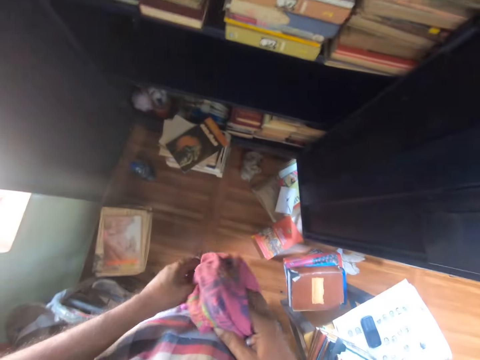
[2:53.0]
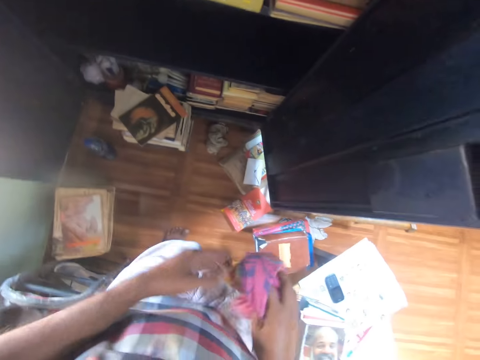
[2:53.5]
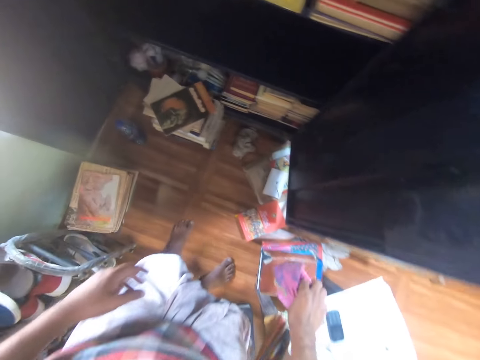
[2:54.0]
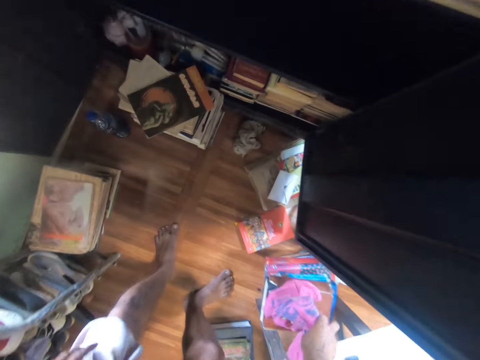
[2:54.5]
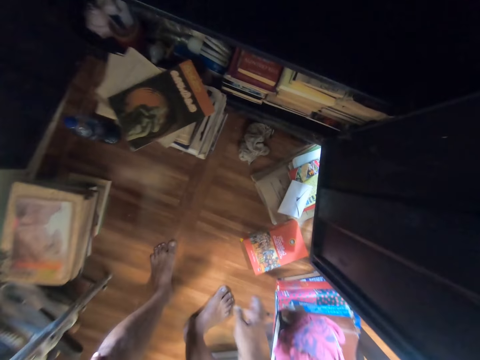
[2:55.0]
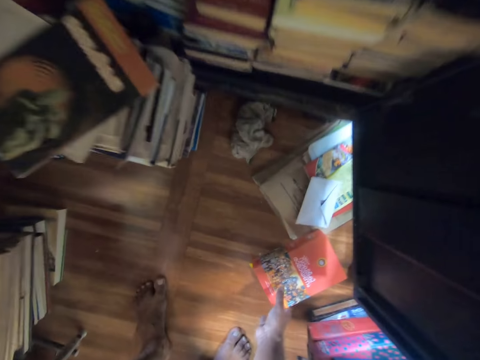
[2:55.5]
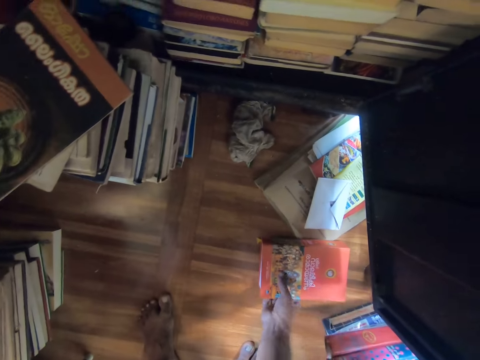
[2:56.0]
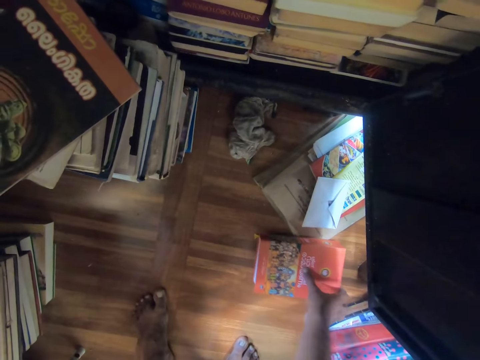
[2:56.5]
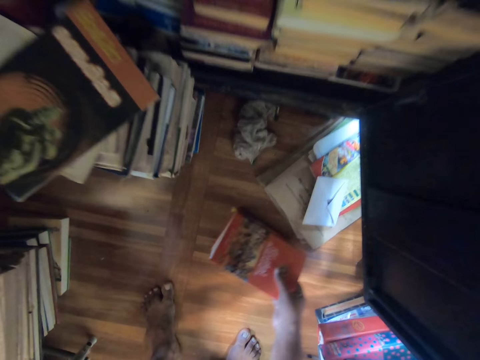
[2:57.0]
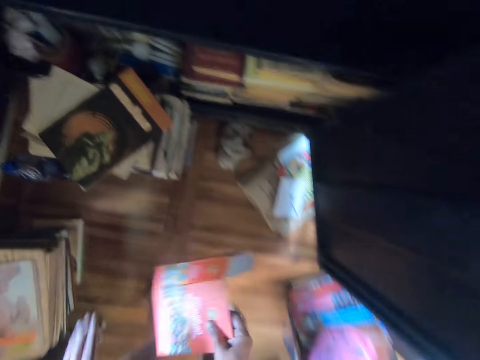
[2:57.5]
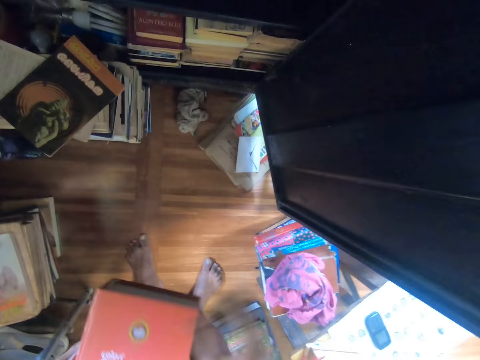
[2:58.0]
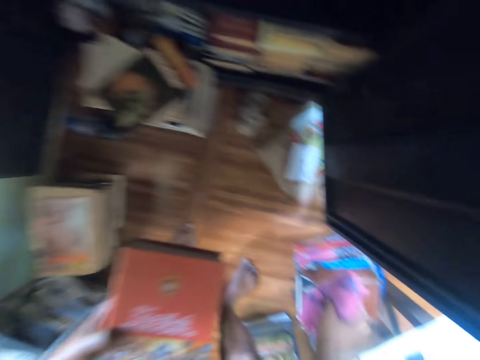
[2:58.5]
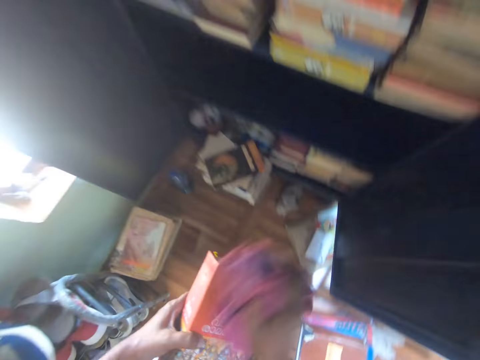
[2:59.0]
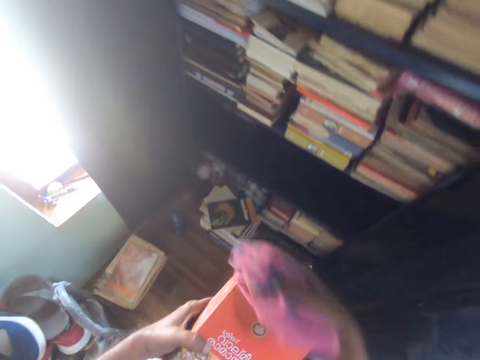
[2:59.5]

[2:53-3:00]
The camera wearer puts down the cloth with the right hand. They pick a book. They hold the book with the left hand. They pick the cloth. They wipe the book with the cloth.

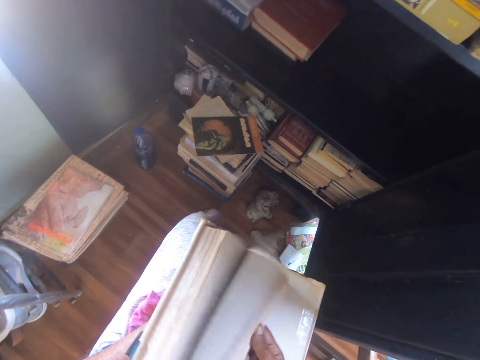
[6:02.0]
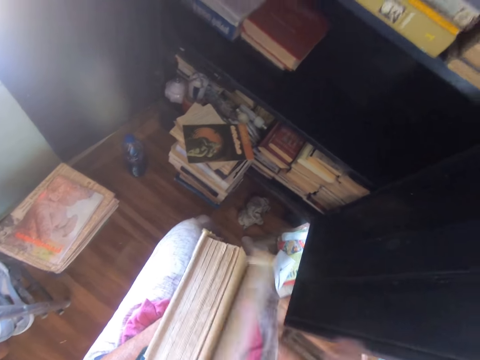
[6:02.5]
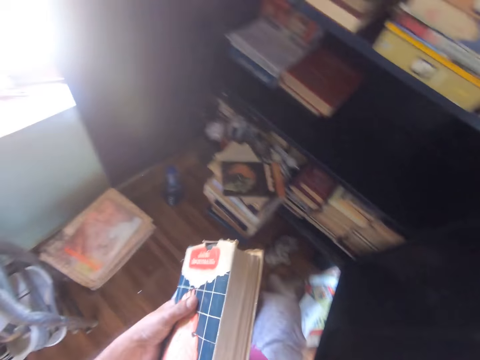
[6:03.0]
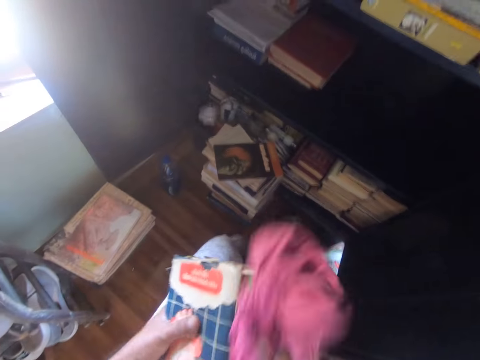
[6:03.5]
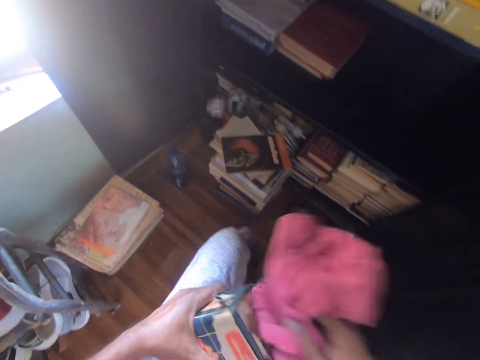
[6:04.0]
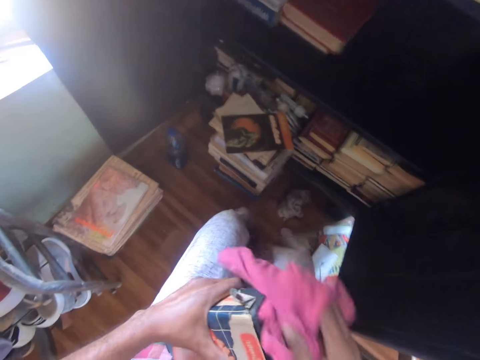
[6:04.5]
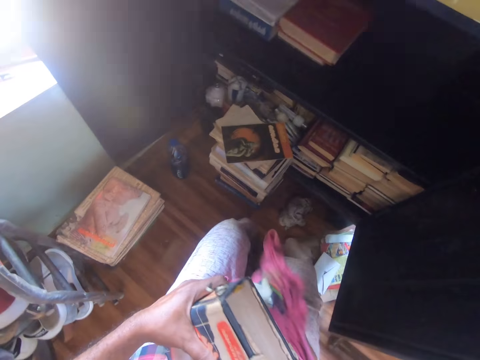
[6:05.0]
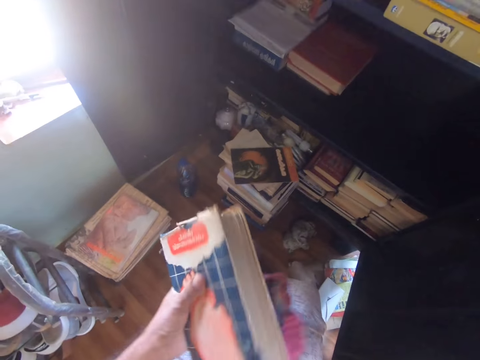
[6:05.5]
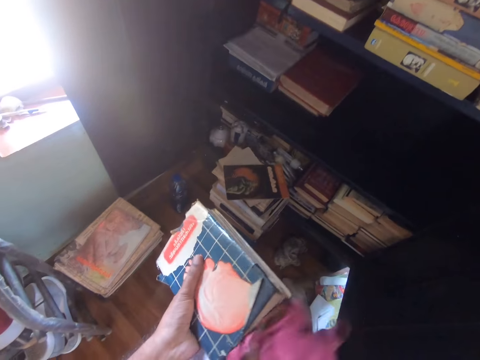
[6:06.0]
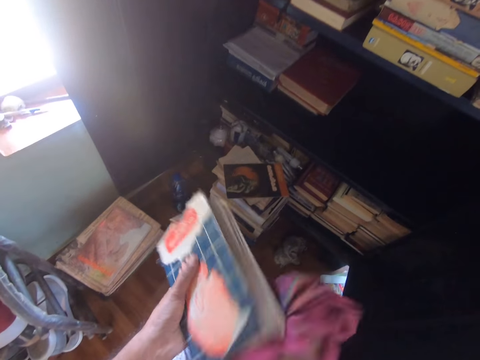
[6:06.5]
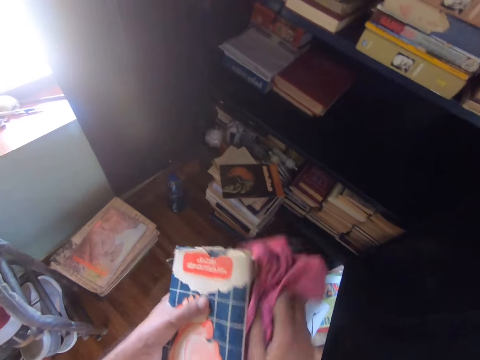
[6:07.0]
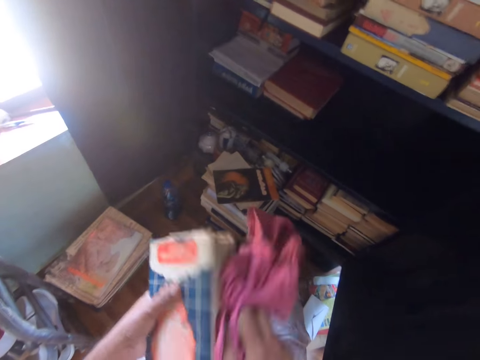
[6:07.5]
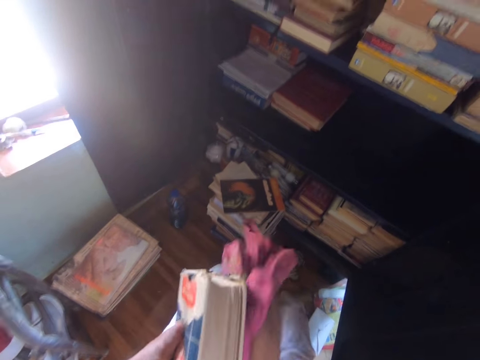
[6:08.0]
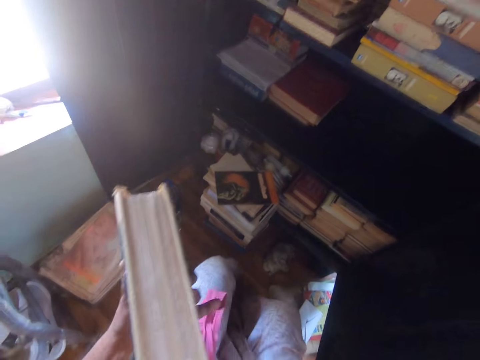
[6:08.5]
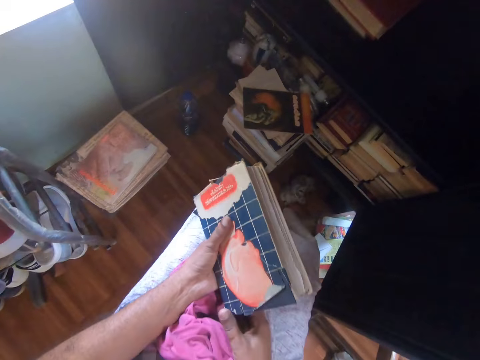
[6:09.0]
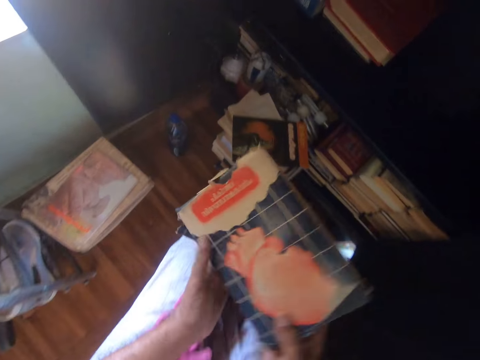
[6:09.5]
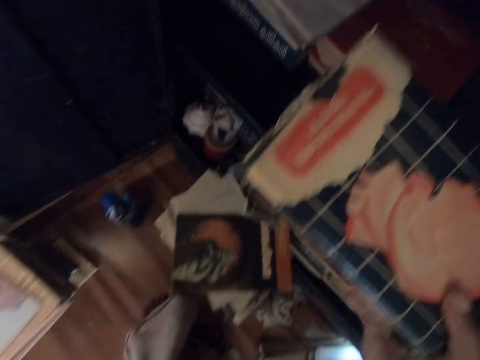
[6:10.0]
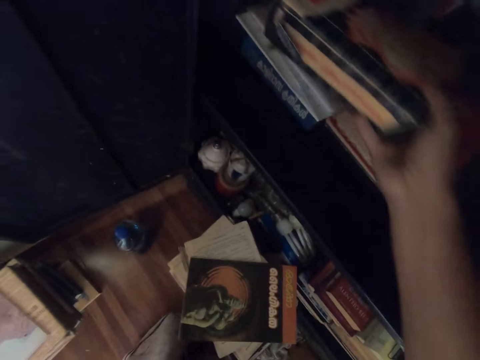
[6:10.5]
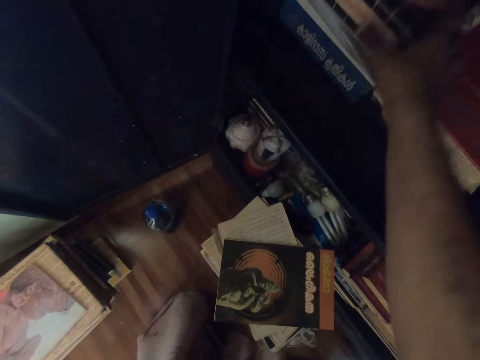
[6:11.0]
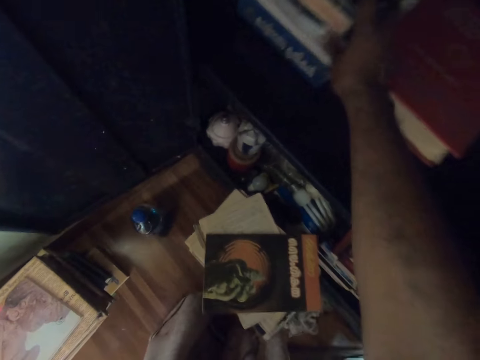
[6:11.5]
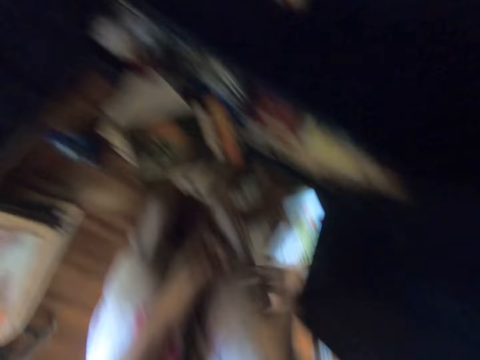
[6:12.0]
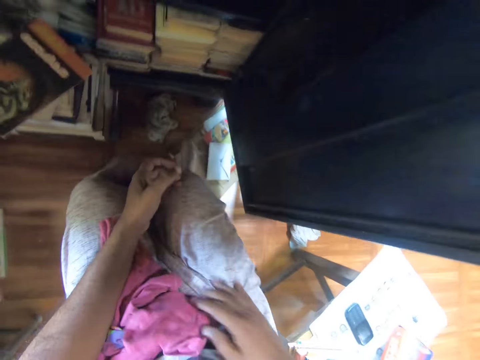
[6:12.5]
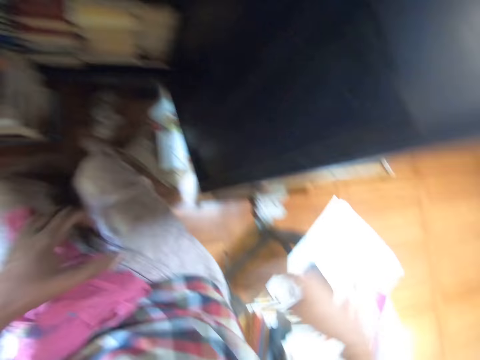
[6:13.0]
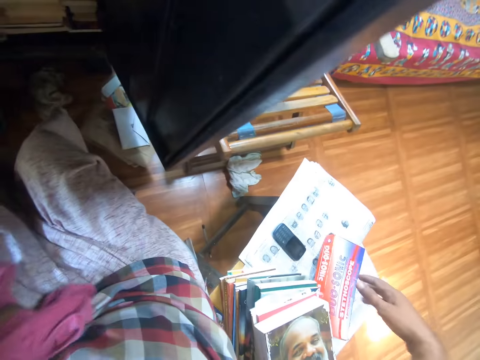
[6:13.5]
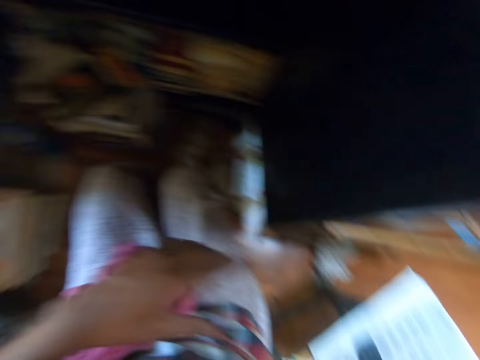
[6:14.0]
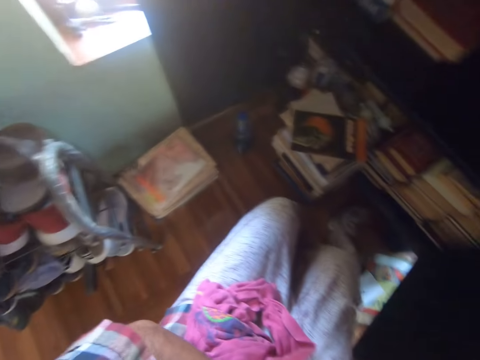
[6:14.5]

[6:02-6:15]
The camera wearer wipes the book with a piece of cloth. They put the book in the cupboard. They look around.

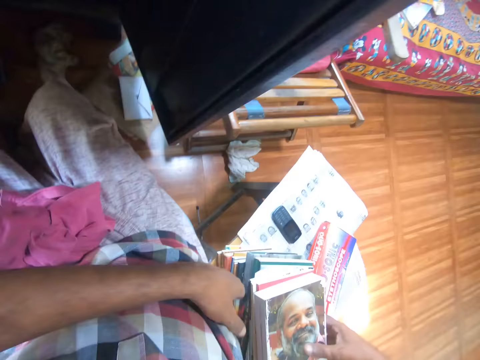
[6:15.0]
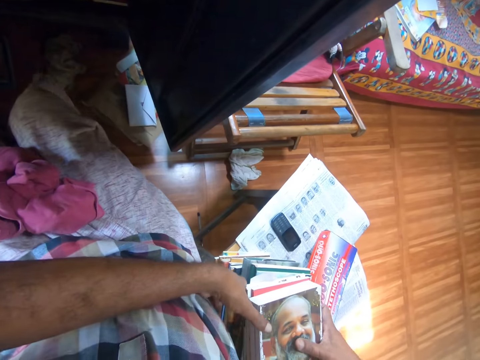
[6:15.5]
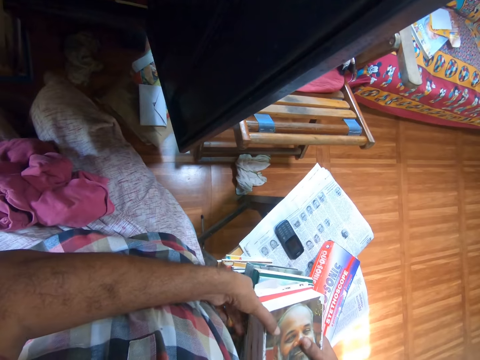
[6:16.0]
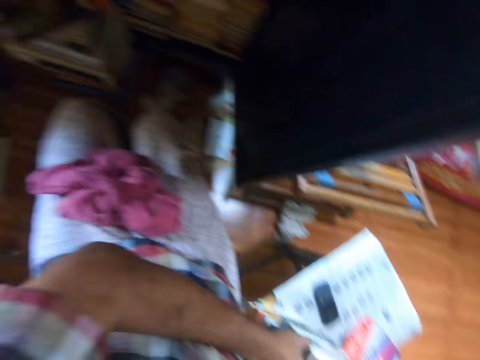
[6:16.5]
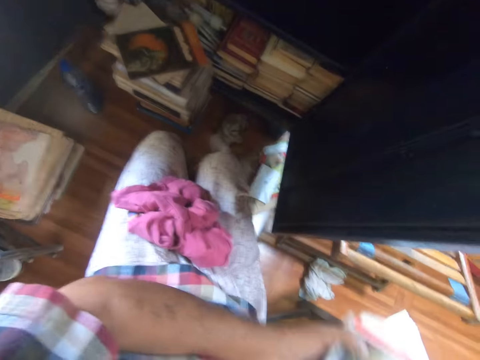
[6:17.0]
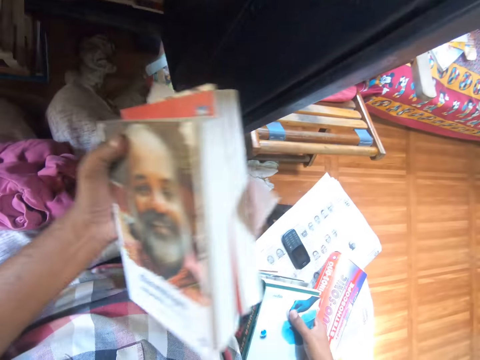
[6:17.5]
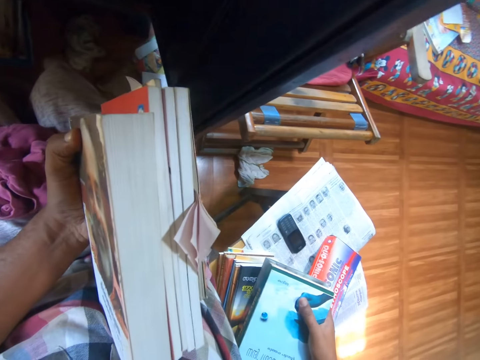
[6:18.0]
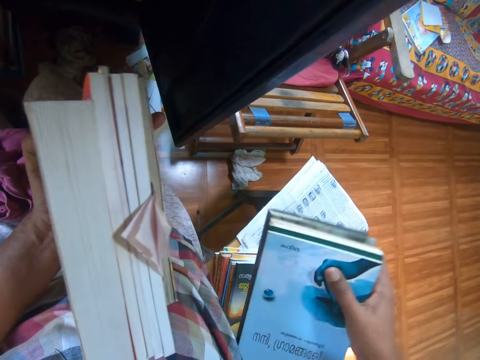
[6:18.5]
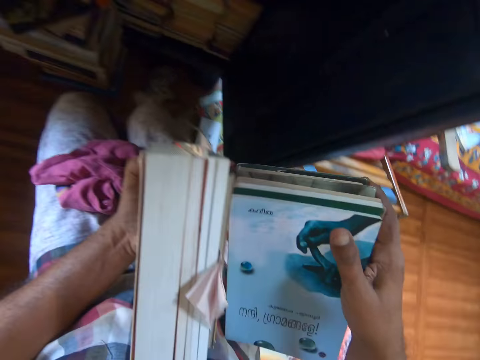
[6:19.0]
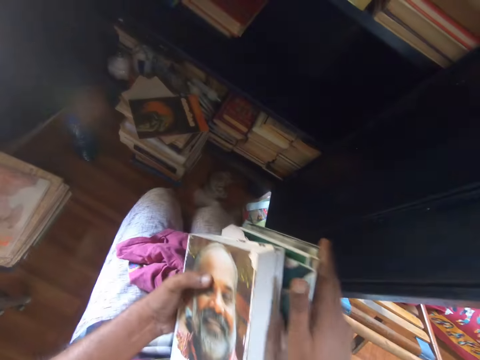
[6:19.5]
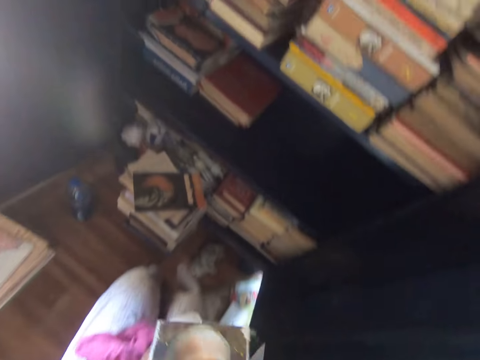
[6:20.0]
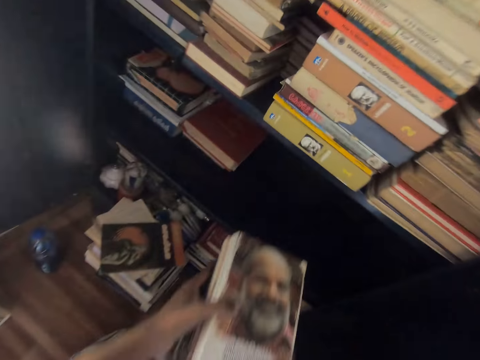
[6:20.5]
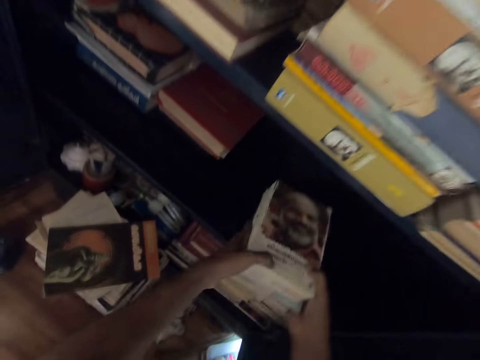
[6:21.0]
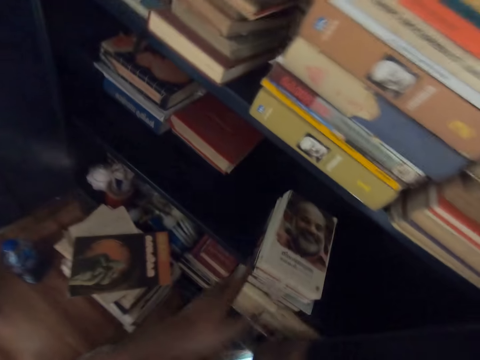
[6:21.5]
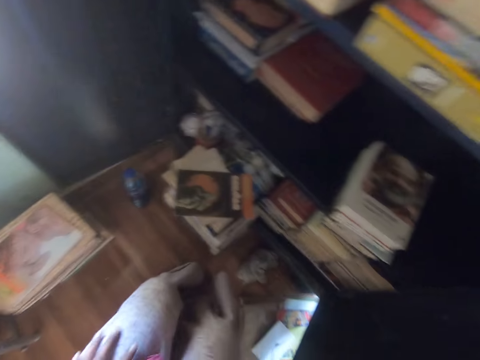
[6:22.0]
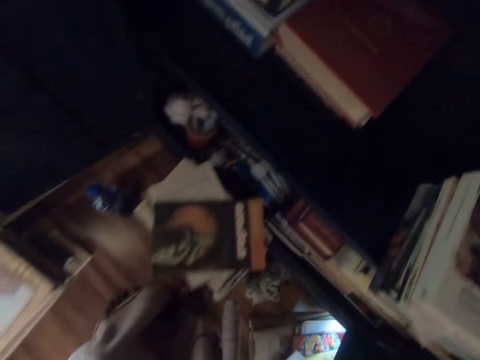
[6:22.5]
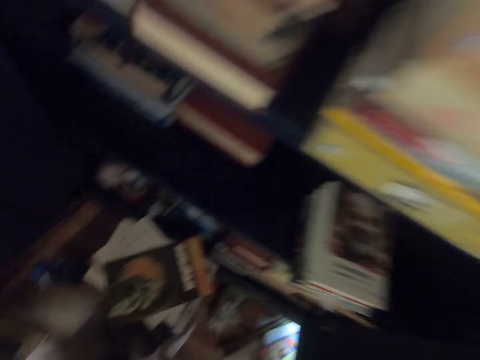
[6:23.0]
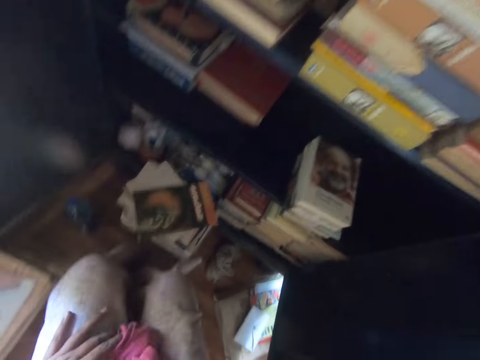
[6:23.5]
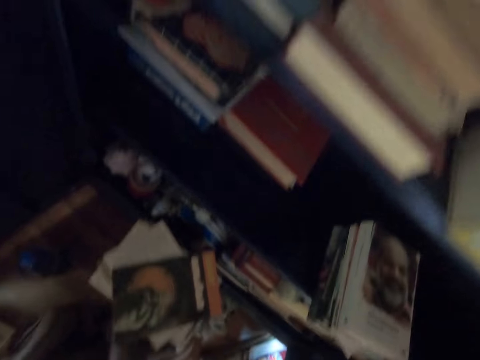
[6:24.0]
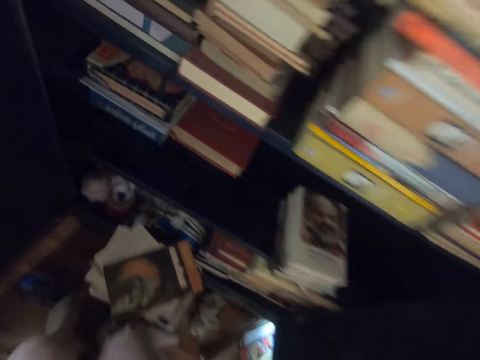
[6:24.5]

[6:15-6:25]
The camera wearer picks the books. They put the books in the cupboard. They look around.
